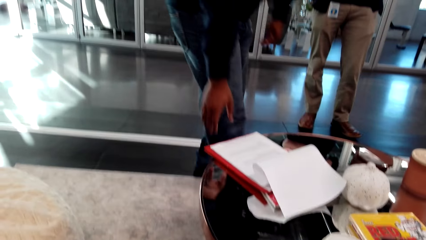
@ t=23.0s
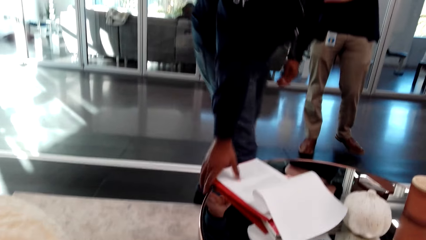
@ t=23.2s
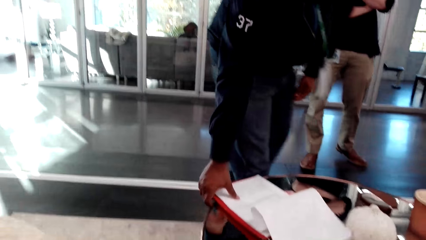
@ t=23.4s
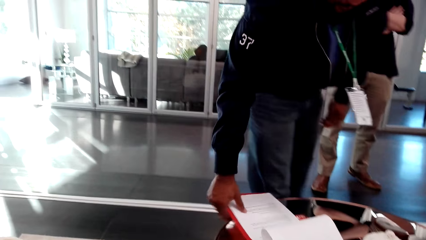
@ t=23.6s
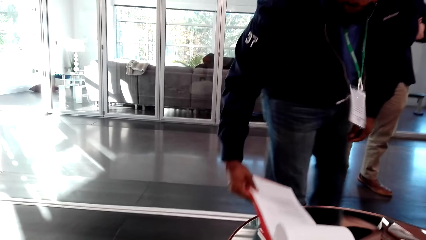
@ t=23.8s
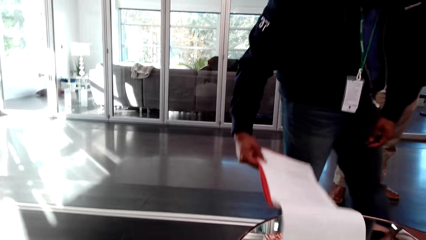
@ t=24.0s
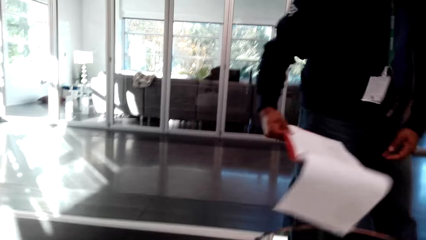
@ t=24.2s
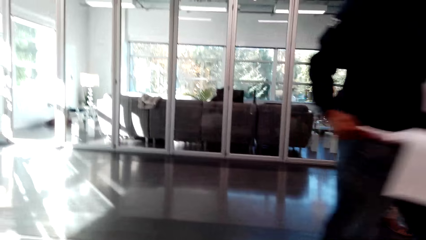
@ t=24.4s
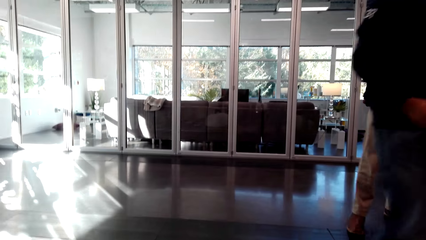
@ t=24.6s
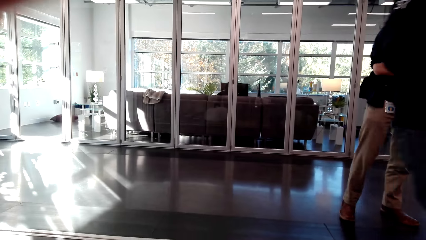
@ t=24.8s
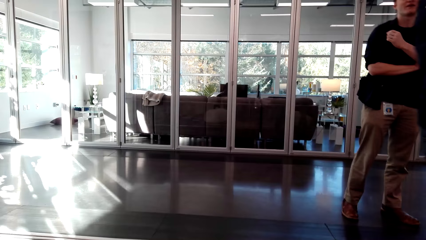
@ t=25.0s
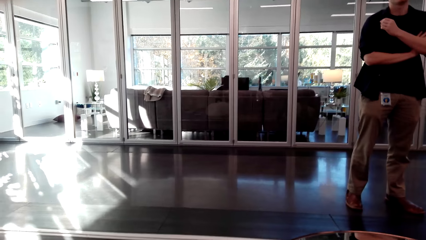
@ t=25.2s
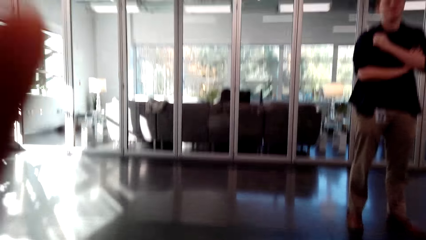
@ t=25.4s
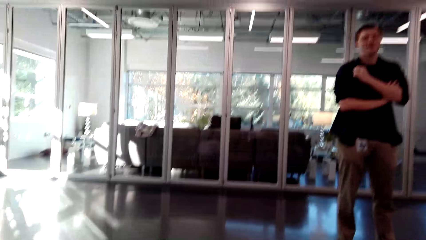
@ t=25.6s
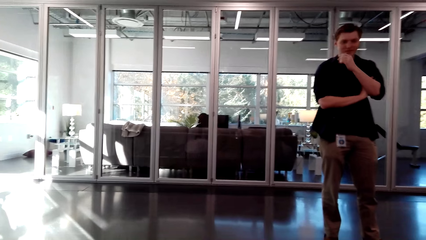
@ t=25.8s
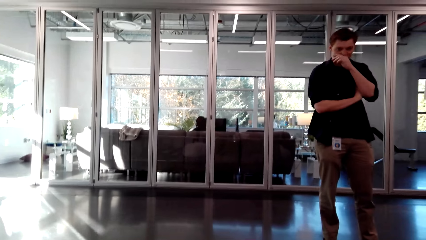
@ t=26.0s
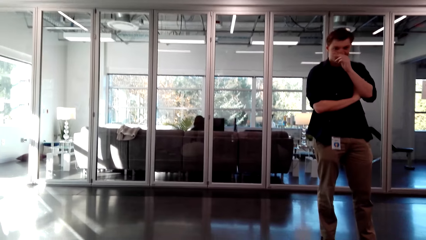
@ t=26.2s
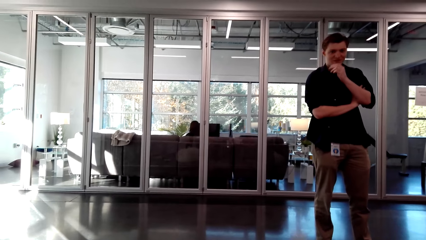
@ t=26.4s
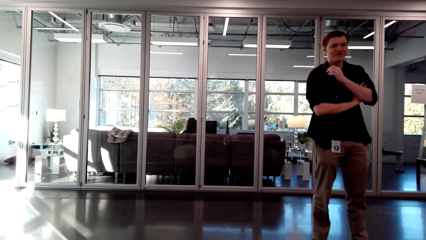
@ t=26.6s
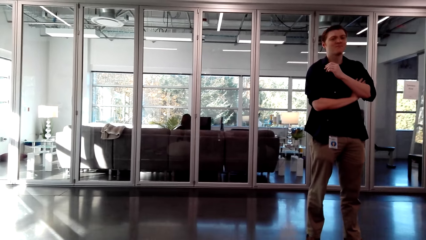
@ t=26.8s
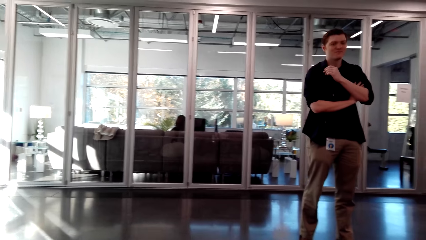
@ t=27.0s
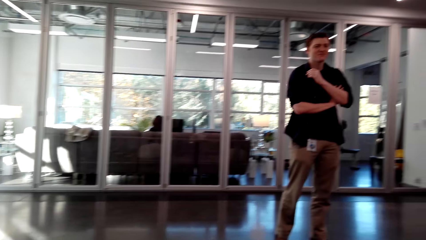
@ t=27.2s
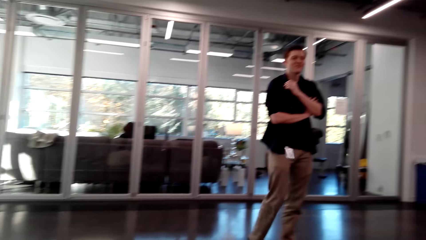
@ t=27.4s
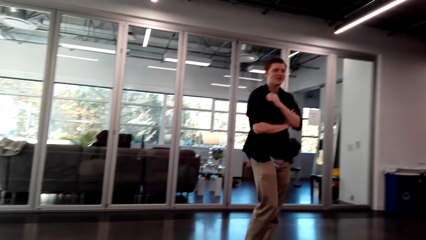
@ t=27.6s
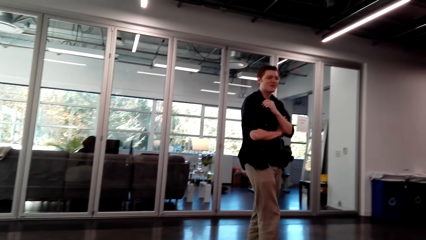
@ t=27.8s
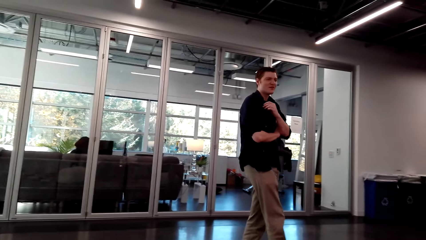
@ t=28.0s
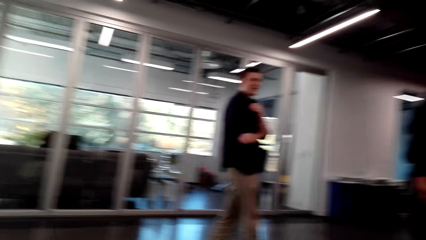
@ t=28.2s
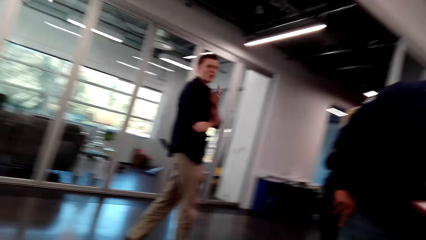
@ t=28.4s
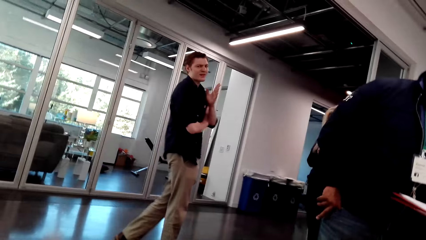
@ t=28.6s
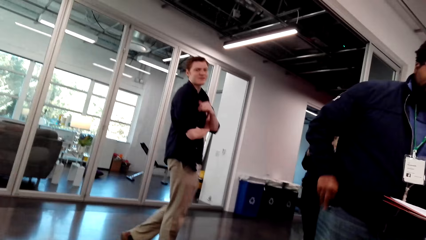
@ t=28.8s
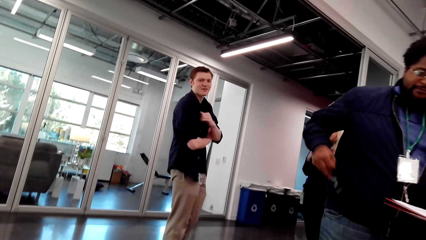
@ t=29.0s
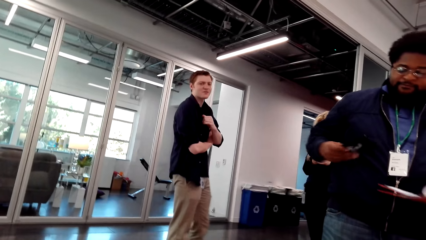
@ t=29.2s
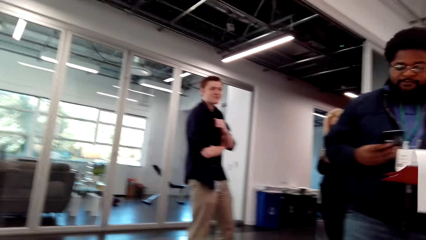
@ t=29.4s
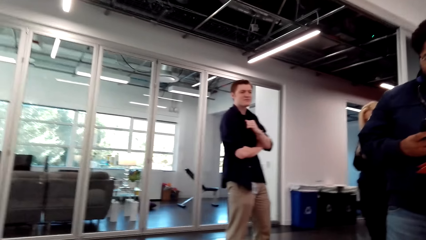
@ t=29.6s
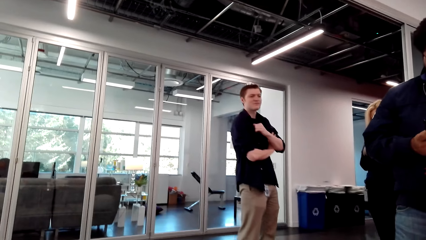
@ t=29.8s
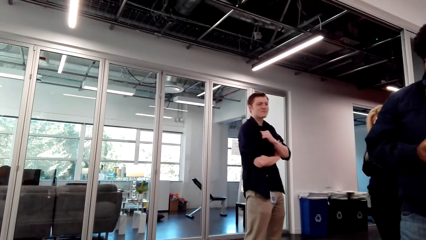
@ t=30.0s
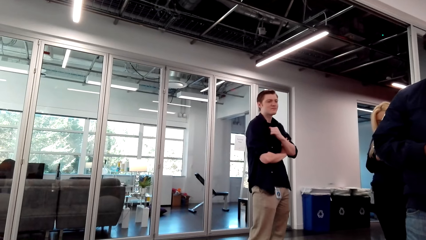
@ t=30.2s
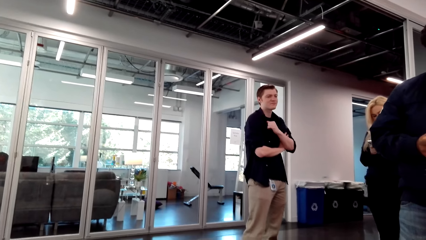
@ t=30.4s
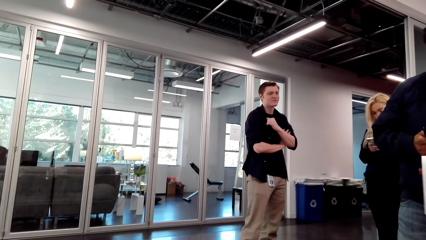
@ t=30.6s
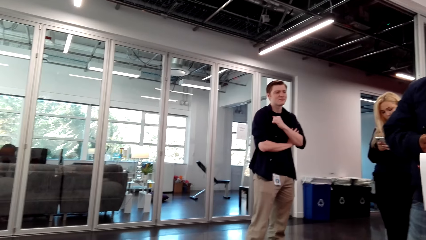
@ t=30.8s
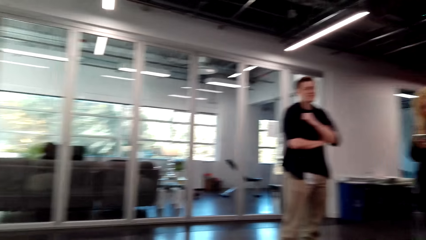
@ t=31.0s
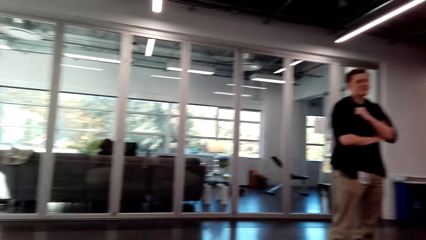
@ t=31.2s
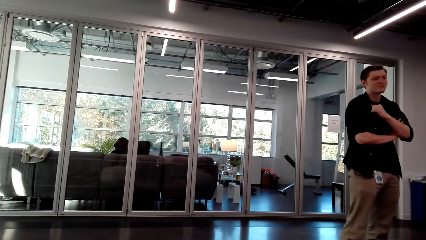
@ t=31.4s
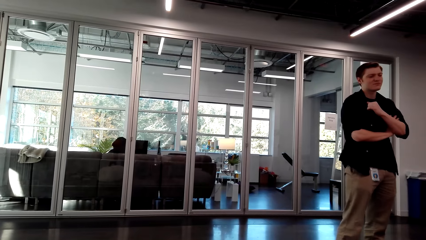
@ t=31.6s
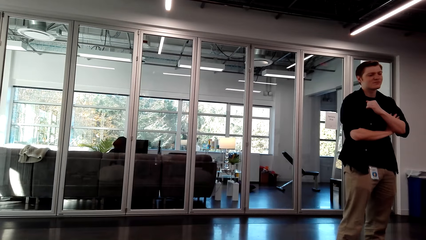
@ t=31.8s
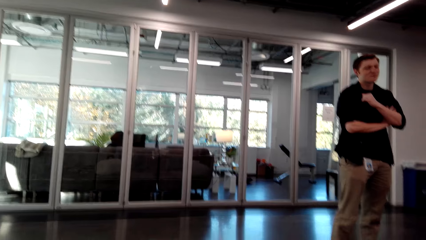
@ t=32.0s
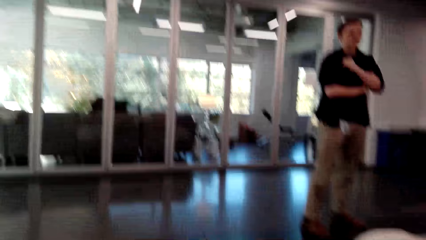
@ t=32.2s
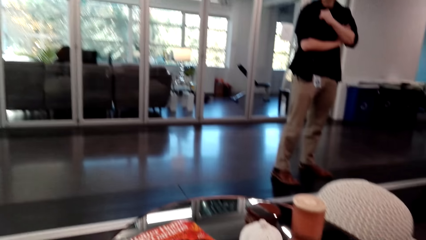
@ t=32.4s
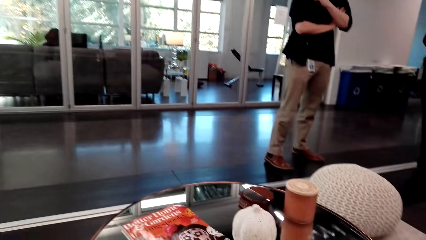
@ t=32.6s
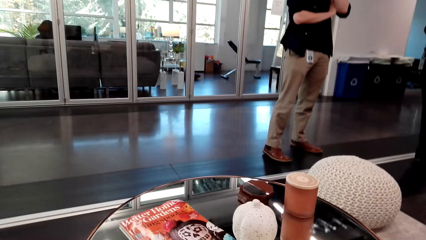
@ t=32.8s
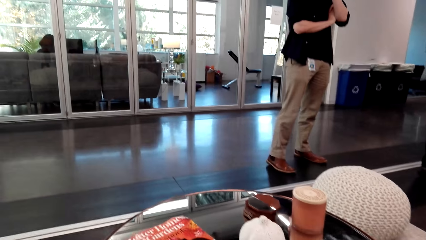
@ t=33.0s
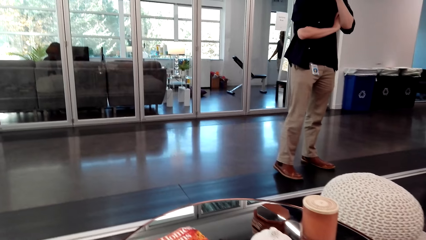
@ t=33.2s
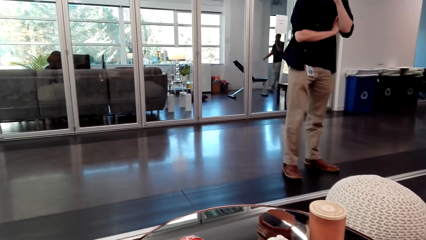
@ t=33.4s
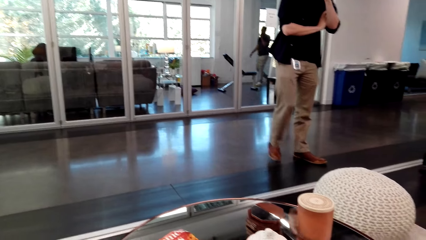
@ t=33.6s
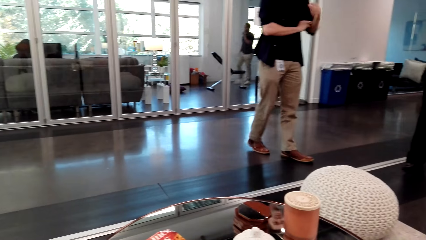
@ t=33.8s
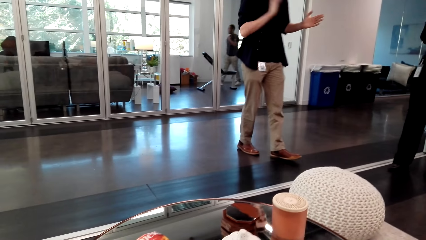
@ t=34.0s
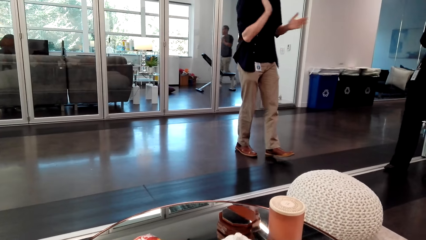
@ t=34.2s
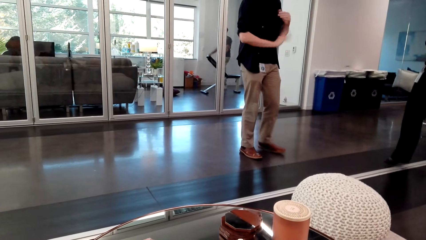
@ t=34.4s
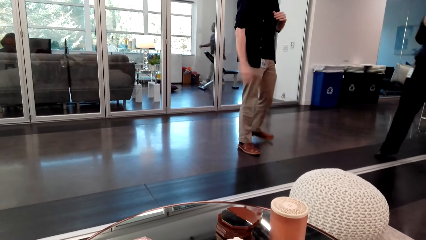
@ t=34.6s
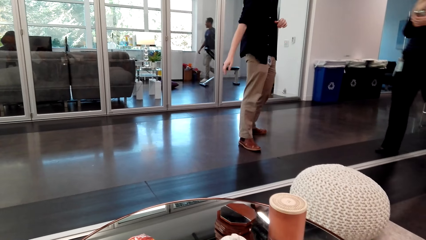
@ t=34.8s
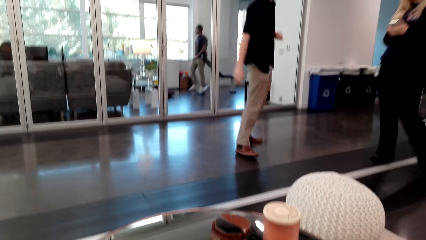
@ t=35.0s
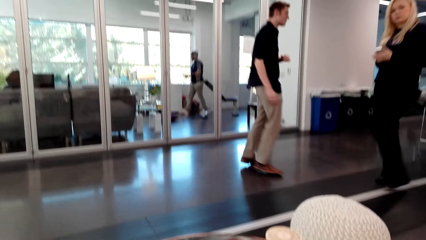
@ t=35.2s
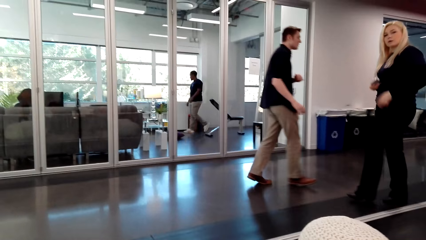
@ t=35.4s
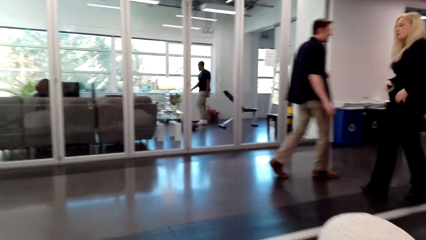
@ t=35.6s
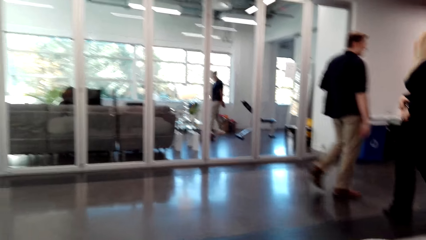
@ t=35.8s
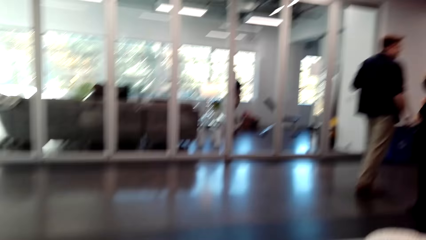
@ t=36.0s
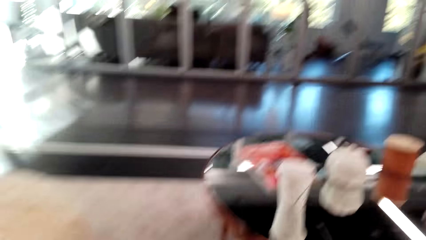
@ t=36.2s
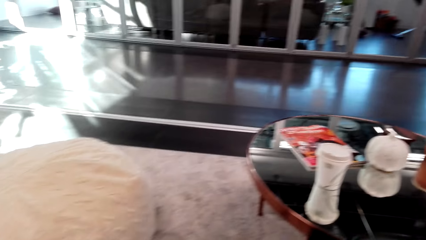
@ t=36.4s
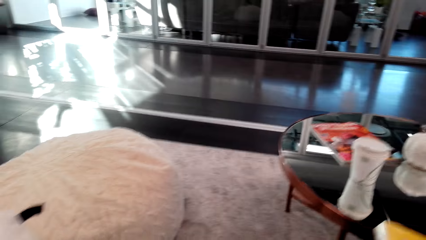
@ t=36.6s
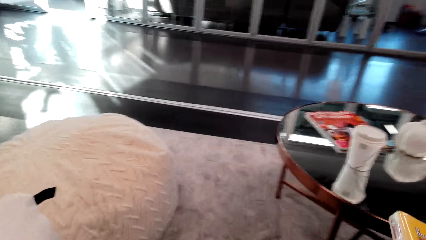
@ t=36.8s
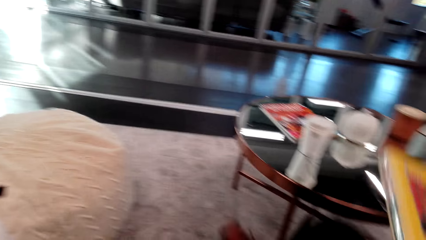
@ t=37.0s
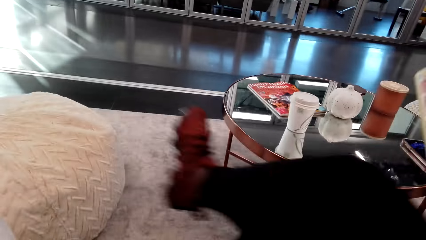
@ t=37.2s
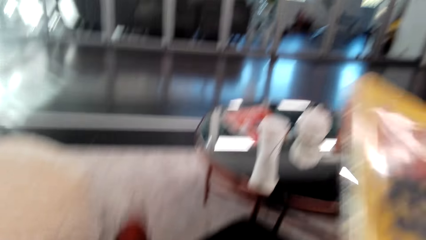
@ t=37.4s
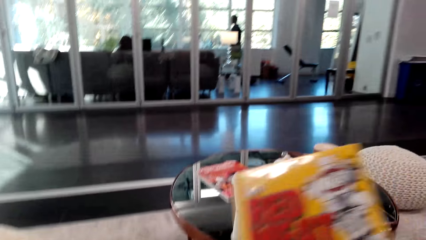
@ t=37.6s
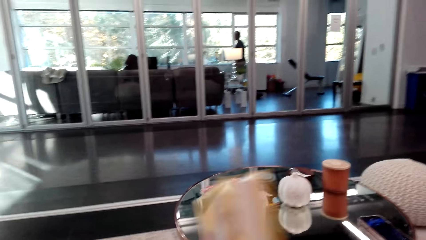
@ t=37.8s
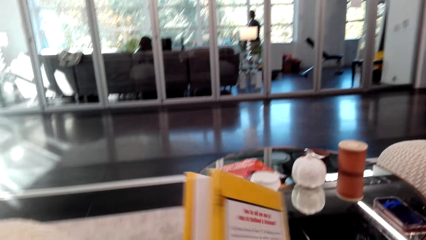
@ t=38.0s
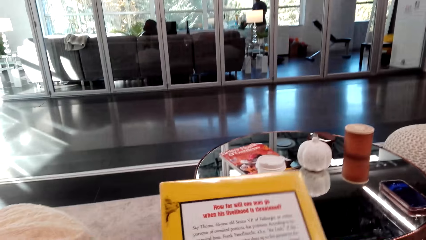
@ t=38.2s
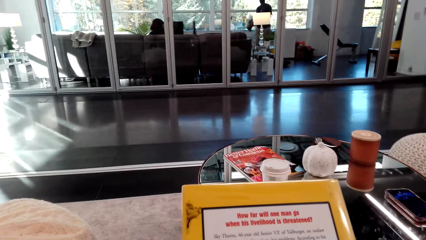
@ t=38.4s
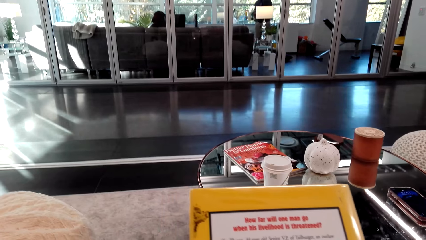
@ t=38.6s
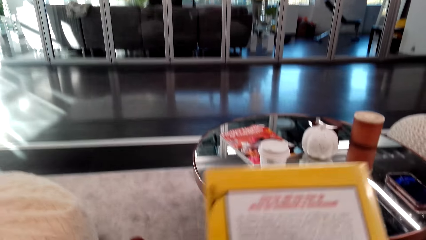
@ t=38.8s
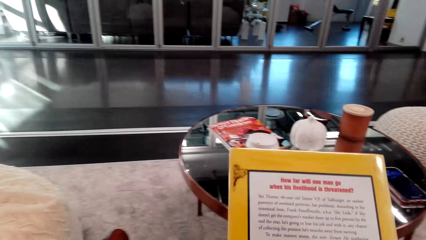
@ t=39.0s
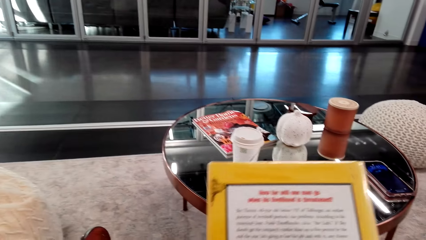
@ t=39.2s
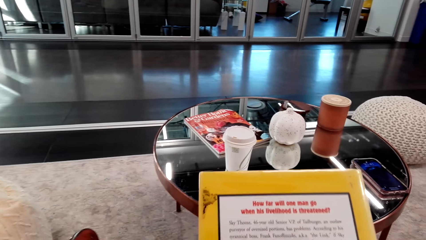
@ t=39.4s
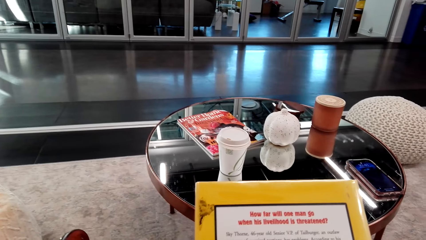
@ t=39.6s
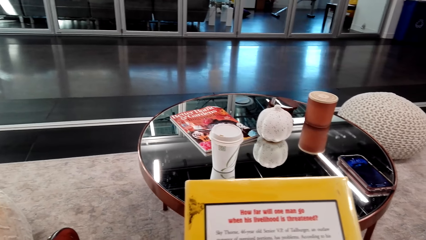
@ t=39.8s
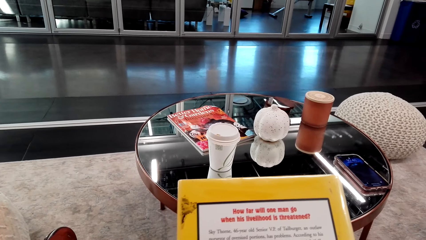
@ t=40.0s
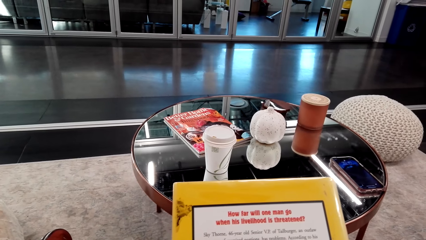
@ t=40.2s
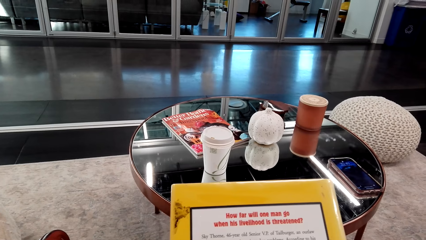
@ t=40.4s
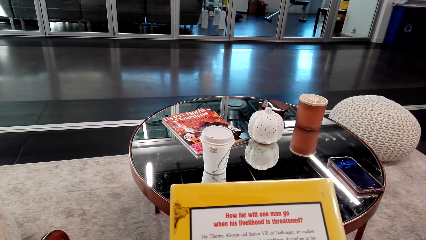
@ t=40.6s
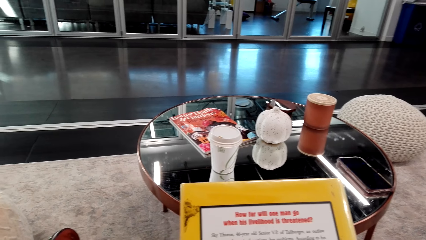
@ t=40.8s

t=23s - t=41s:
A man walks around a room. He picks up a book from a table. He walks around the room. The camera wearer looks around the room. Another man converses with the camera wearer. Another man walks around the room. The camera wearer looks around the room. The first man operates a mobile. The camera wearer looks around the room. She adjusts herself on a chair. She holds a book. She looks at the book.
